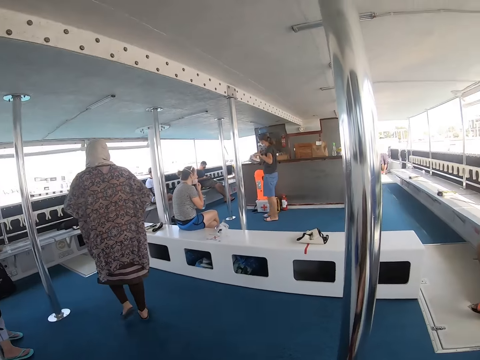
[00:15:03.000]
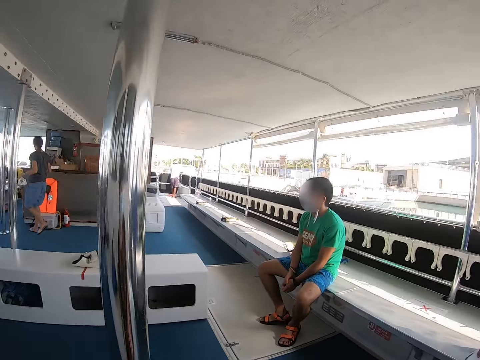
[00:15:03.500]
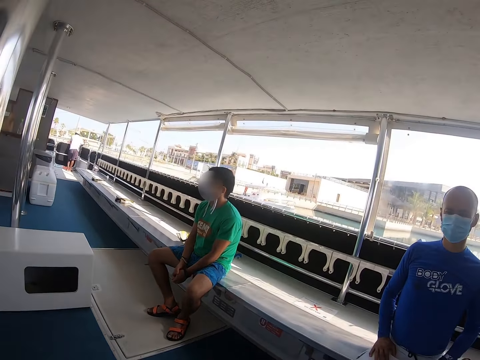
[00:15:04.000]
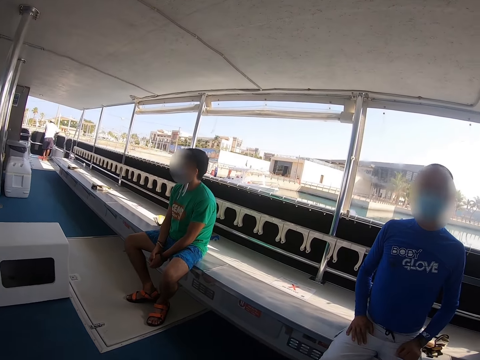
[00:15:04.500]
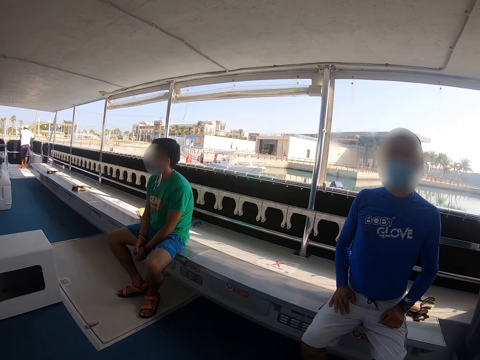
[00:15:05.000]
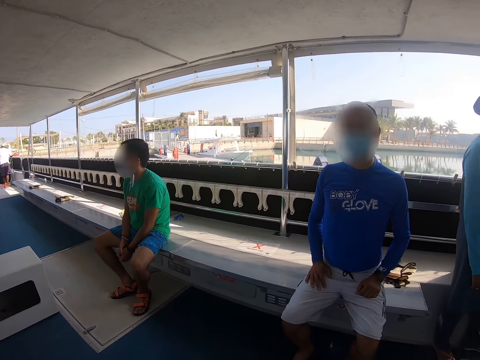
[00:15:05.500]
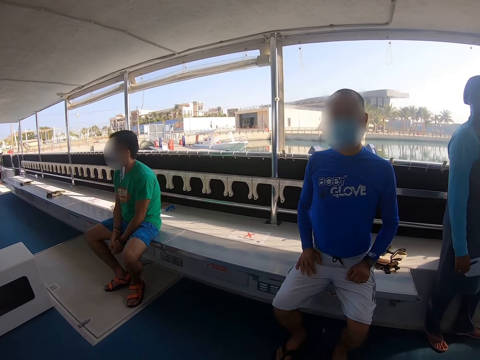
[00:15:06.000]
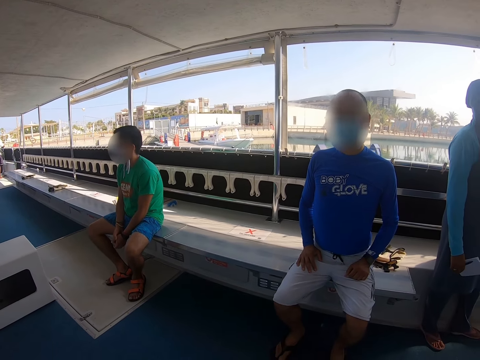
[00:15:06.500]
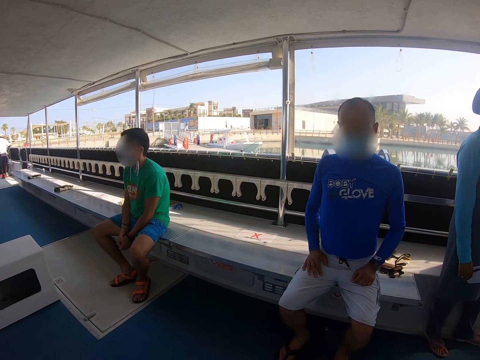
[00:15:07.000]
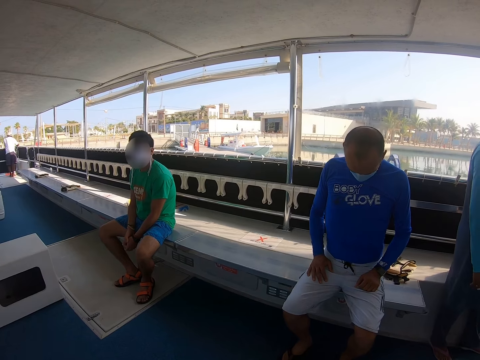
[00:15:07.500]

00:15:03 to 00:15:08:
The camera wearer looks around.

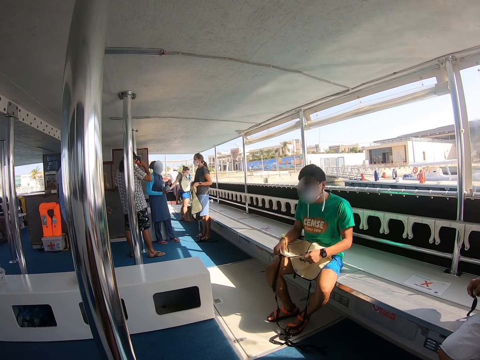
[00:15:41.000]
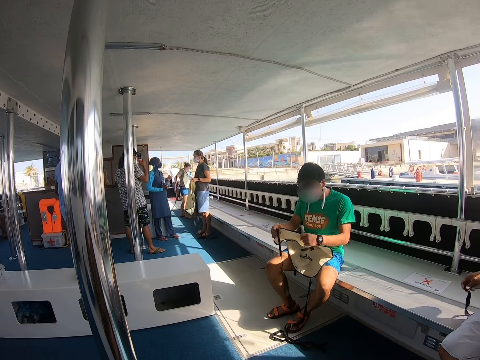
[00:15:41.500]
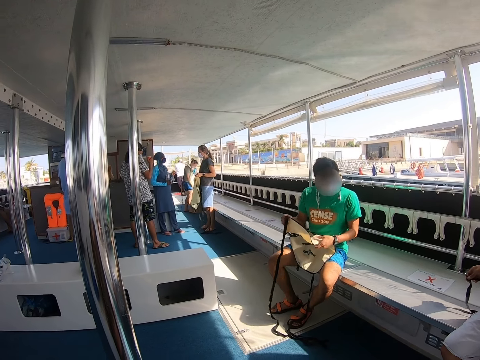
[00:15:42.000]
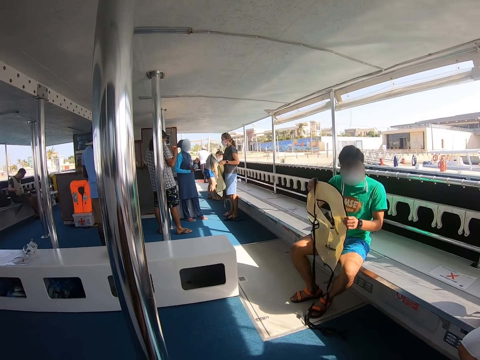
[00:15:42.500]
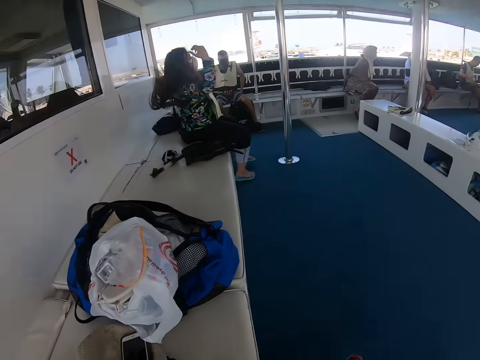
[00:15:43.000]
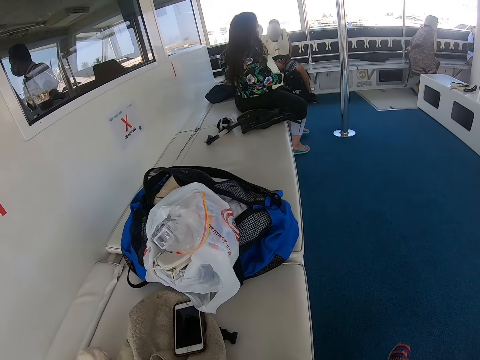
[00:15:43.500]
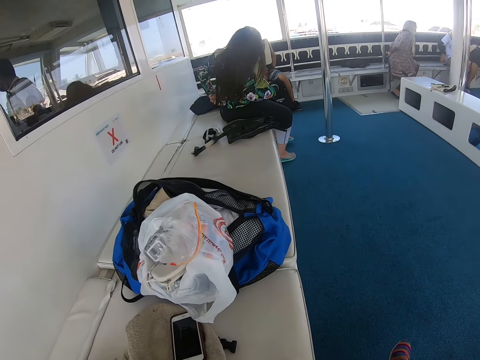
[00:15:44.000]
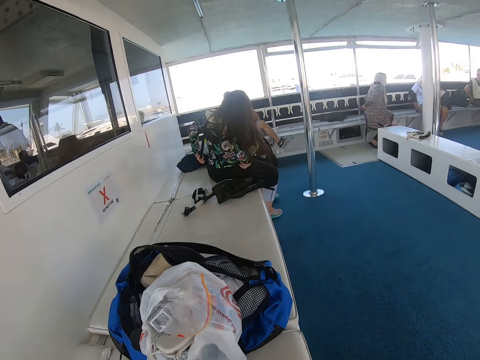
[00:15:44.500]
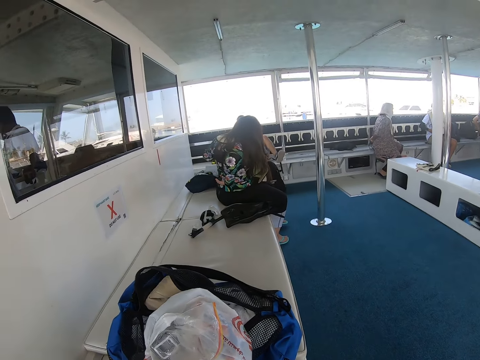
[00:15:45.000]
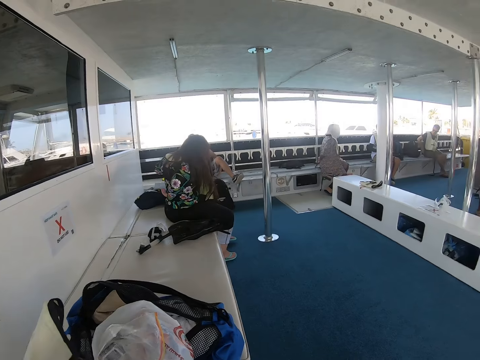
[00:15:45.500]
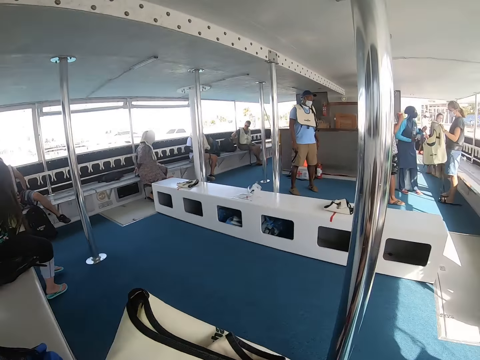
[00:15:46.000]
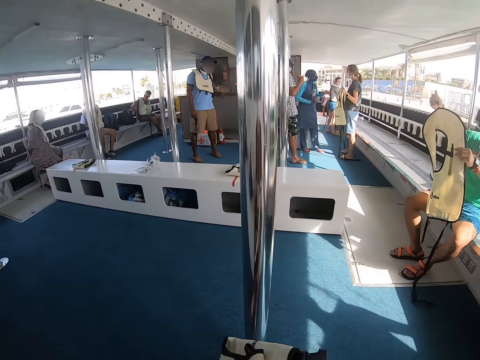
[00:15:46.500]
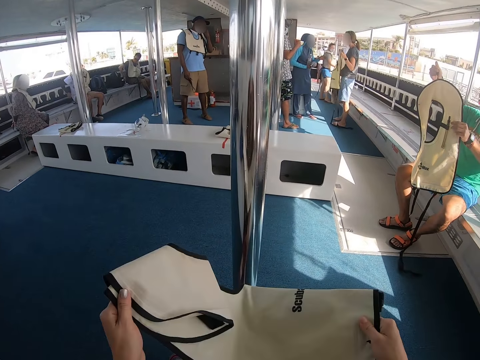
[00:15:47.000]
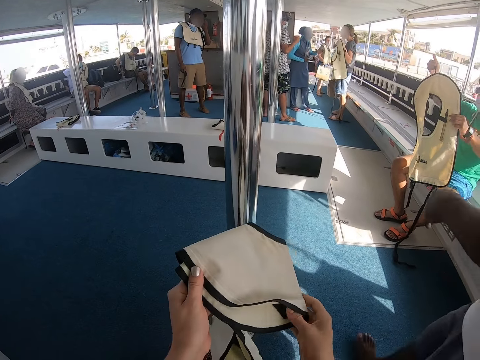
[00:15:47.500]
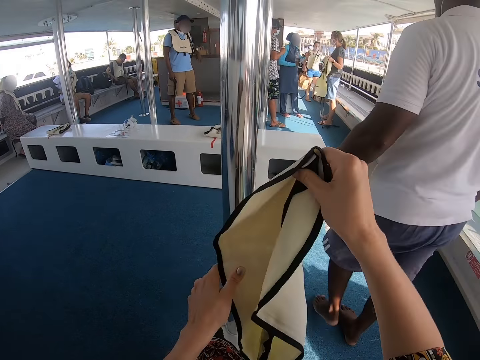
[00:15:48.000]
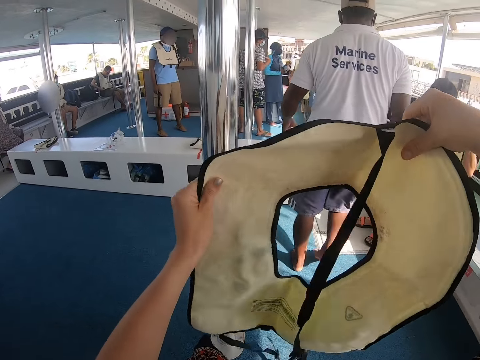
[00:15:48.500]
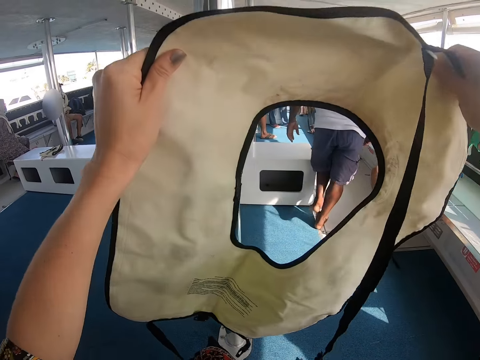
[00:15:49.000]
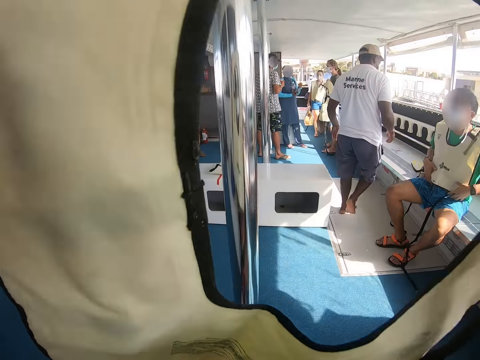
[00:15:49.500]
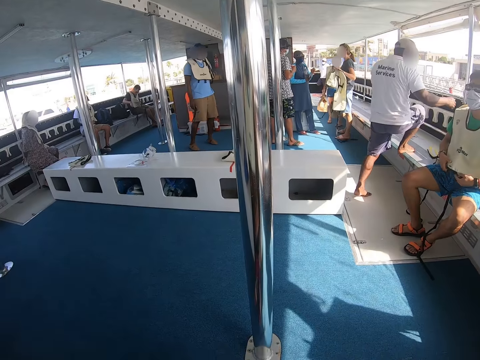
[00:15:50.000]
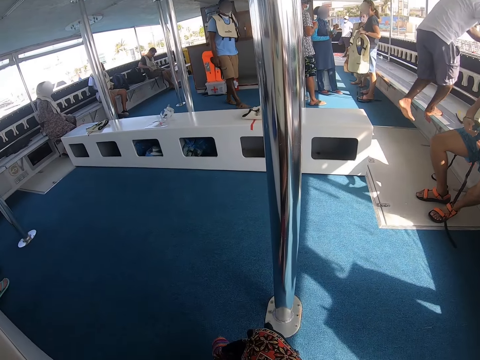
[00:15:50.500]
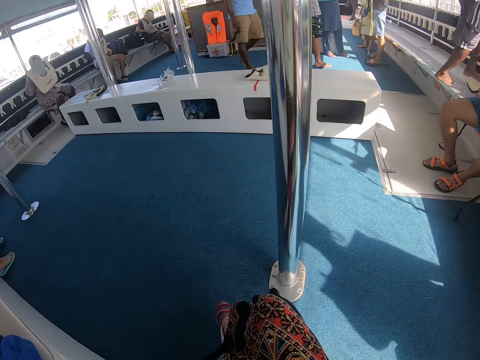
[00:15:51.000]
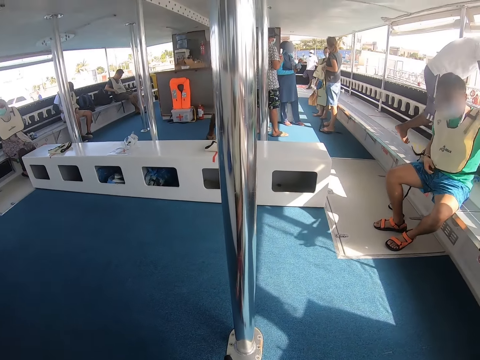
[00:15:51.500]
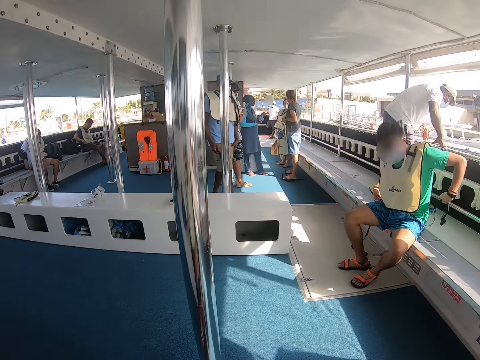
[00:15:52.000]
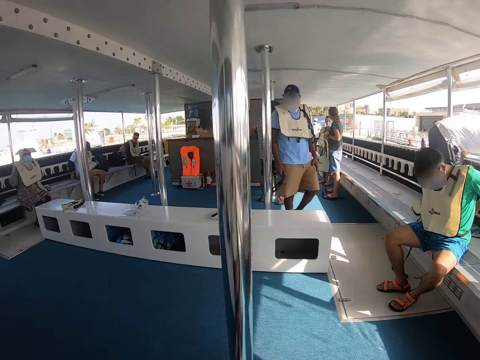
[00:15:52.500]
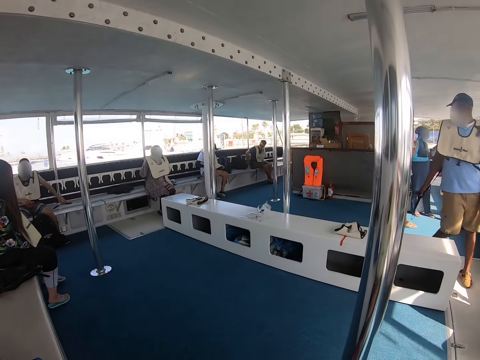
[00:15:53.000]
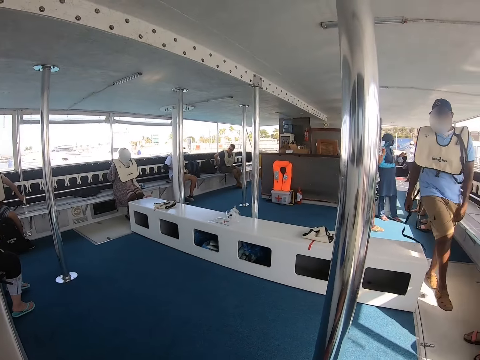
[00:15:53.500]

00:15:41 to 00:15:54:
The camera wearer looks around in the ship. They pick a life saver jacket from the bag. They unfold the life saver jacket. They put on the life saver jacket.

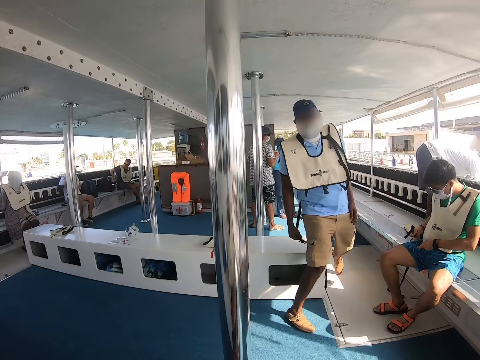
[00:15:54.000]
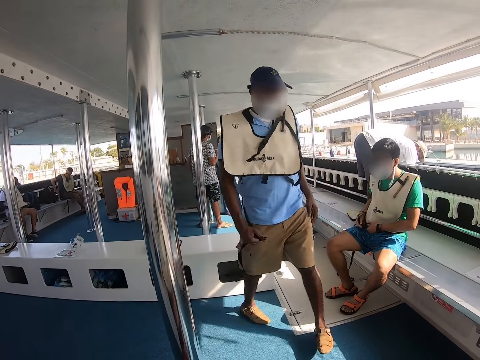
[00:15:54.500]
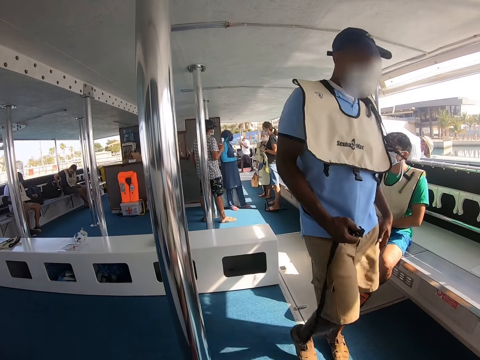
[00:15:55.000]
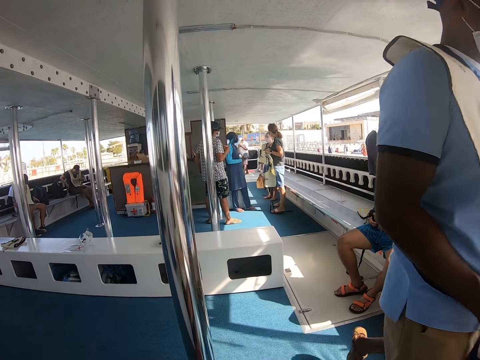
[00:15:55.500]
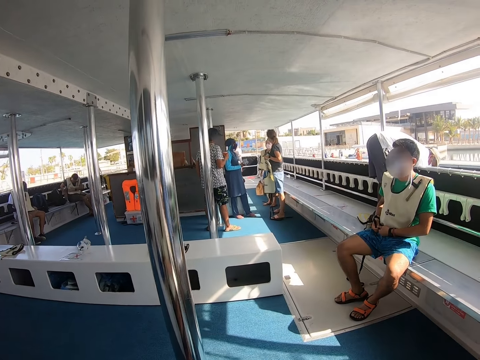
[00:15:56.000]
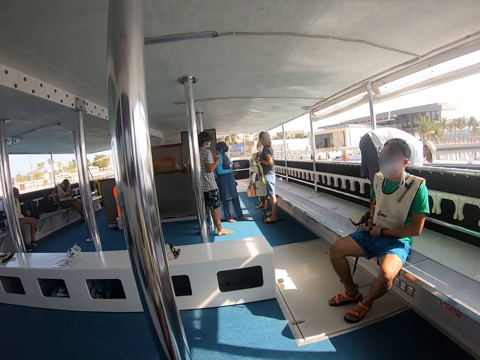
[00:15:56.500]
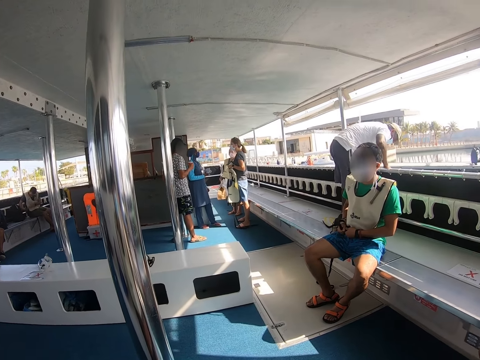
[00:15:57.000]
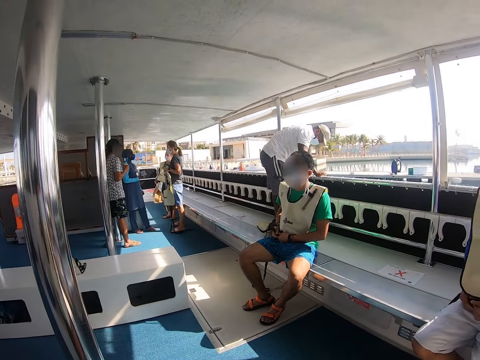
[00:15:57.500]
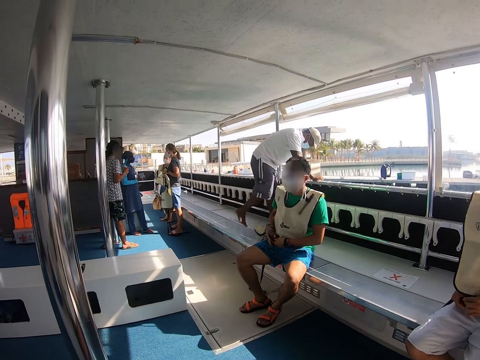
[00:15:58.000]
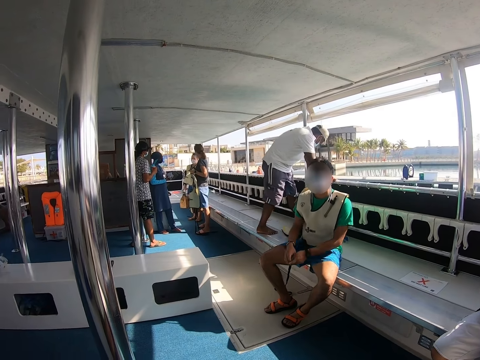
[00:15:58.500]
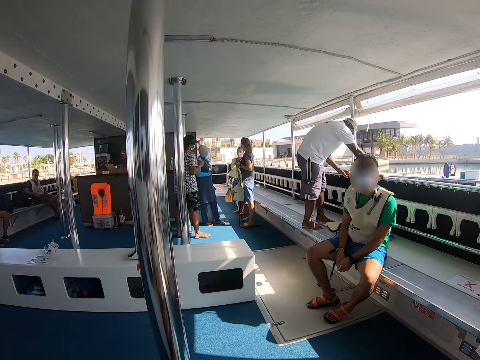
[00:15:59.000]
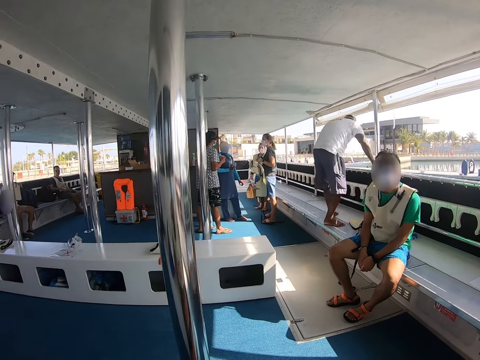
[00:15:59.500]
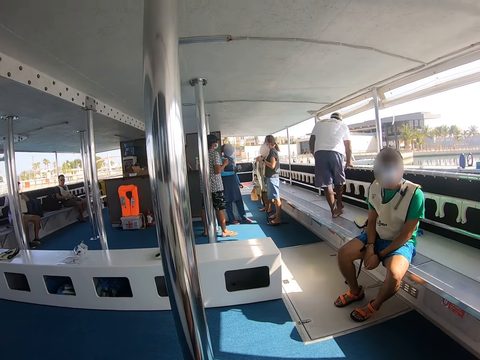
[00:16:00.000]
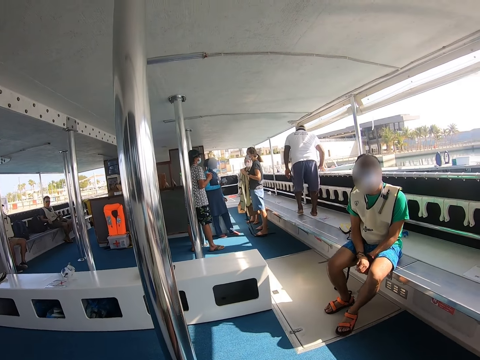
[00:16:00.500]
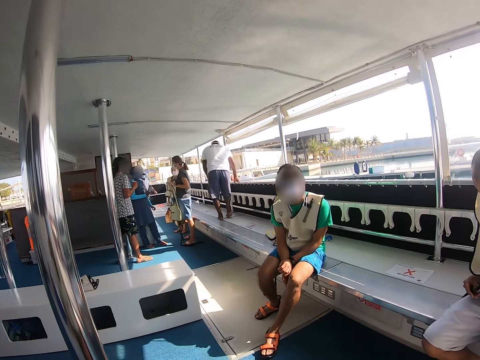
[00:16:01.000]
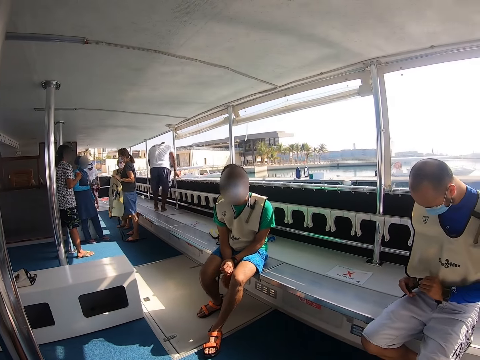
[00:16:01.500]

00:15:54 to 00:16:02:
The camera wearer looks around the ship.
